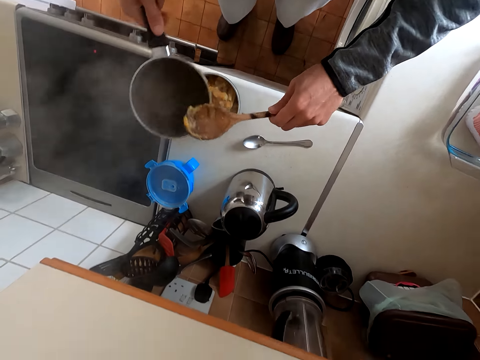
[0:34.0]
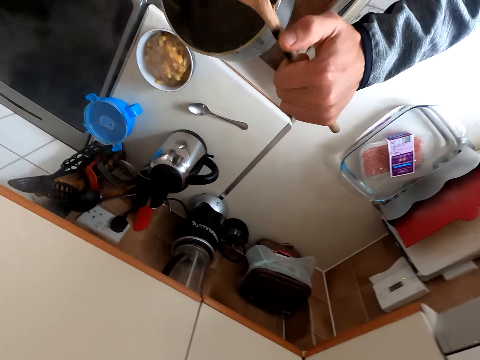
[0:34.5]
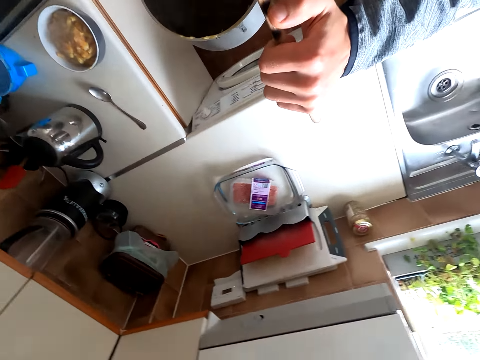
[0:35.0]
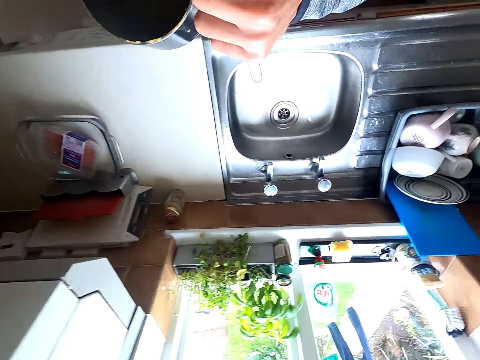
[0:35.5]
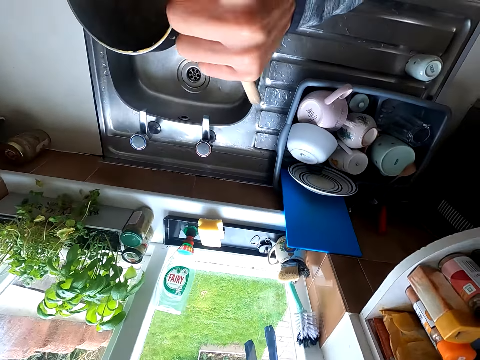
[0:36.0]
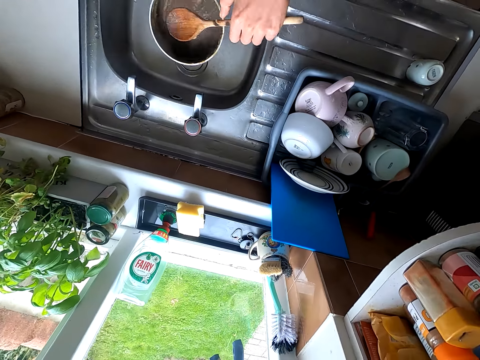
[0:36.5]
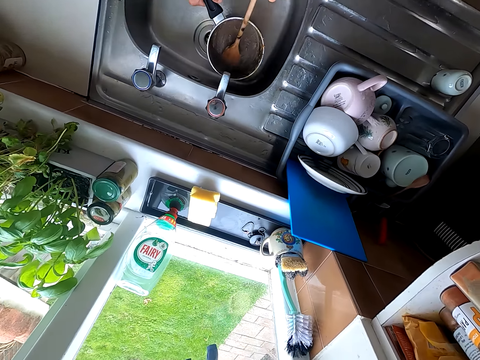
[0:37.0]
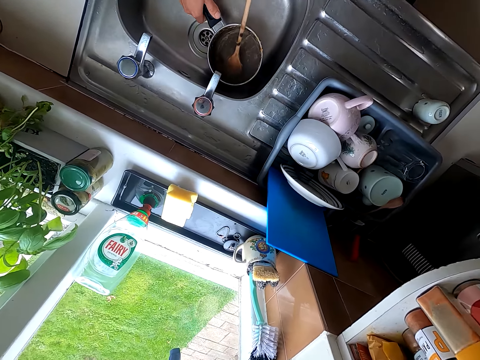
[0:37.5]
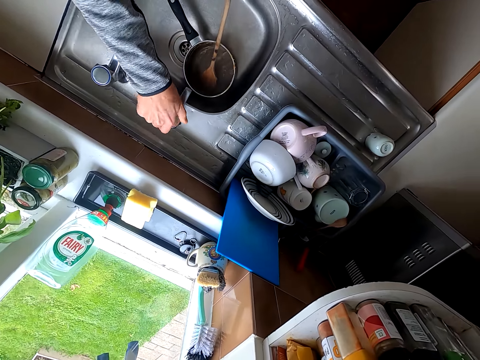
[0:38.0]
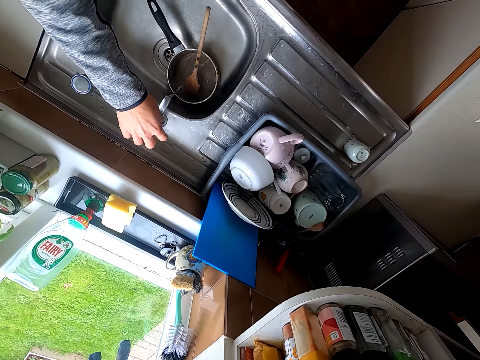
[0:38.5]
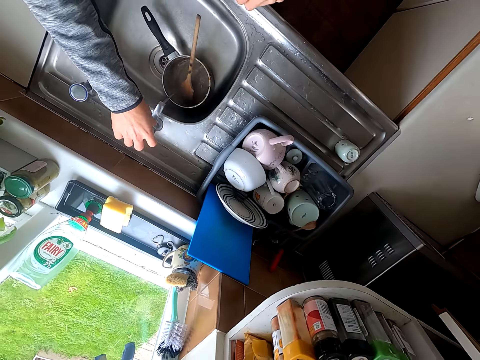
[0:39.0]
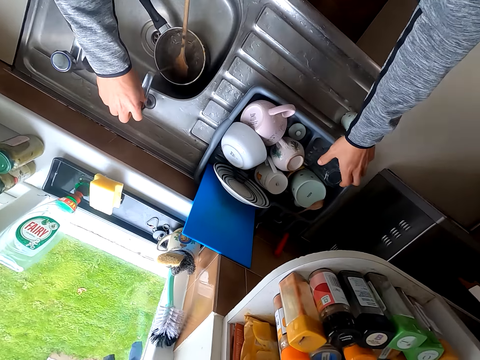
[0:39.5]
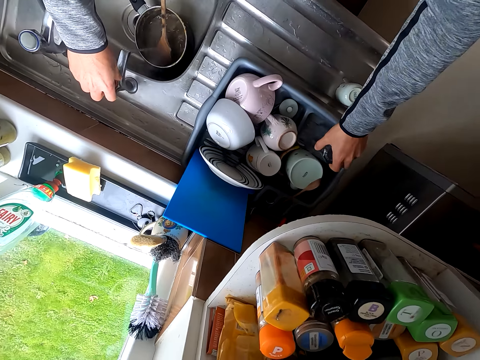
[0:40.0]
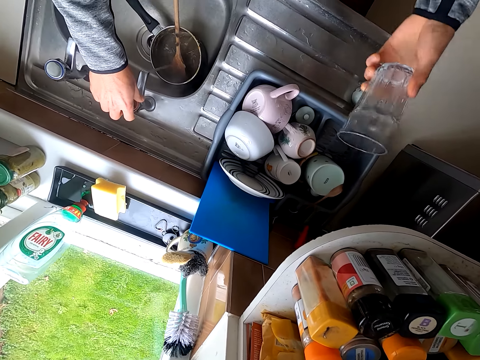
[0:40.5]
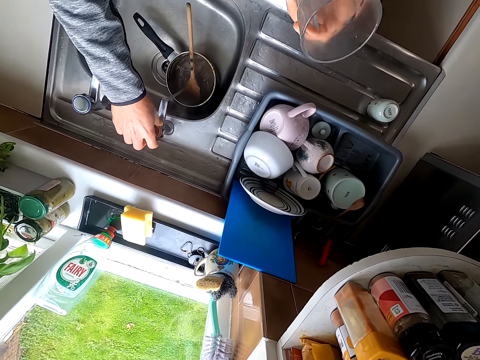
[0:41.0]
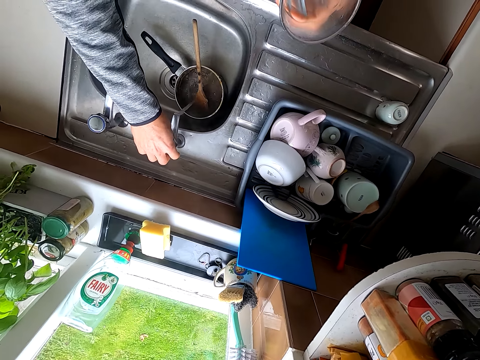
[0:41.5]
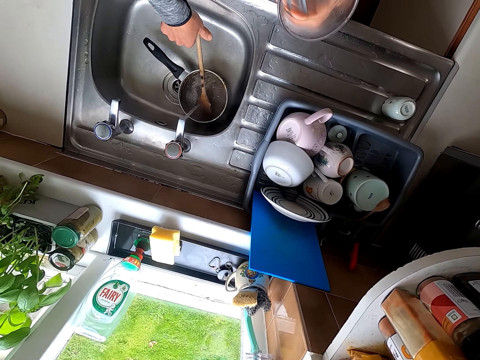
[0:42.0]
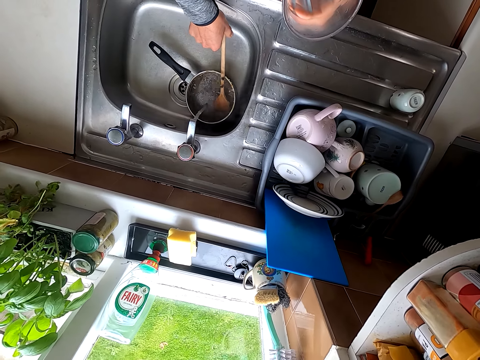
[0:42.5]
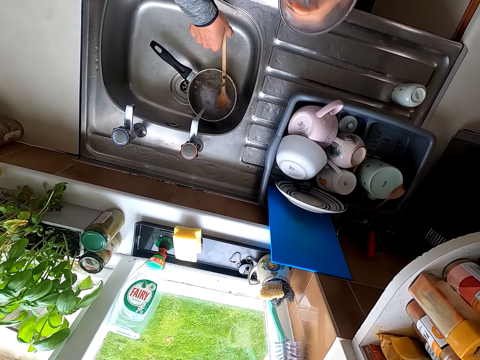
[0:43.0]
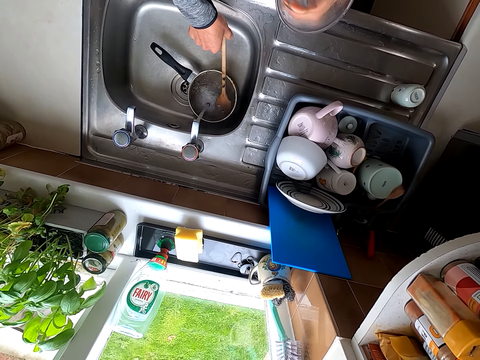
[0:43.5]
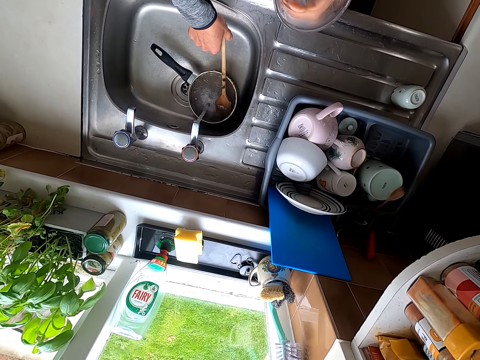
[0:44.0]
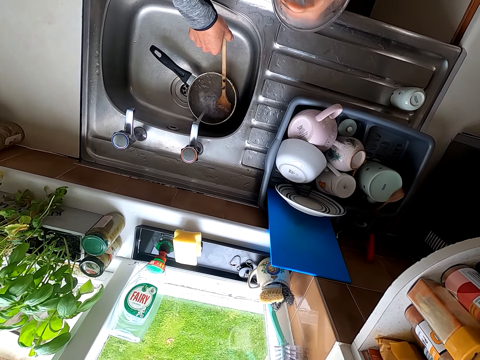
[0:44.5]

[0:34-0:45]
The camera wearer hits a bowl. They lift a spoon. They taste pasta on a wooden spoon. They put a cooking pot in the sink. They put the spoon in the cooking pot. They open the tap. They fill water in the cooking pot. They pick a glass on a tray. They touch the wooden spoon. They hold the wooden spoon.

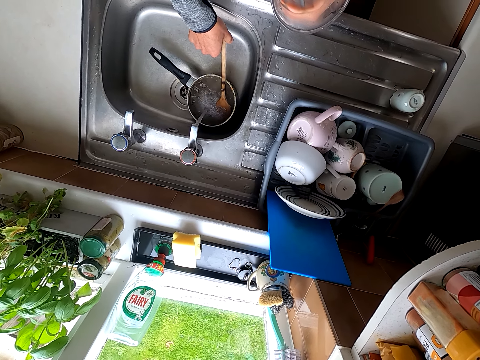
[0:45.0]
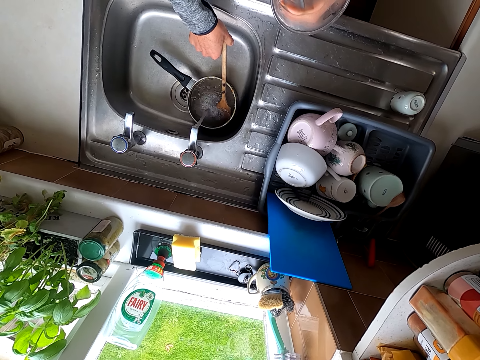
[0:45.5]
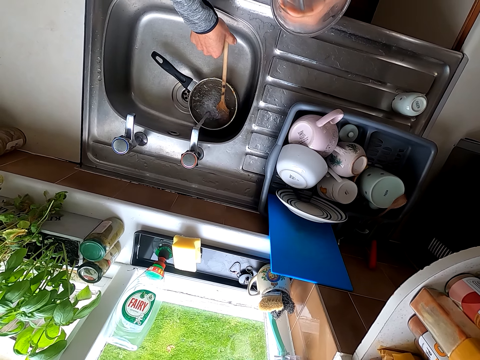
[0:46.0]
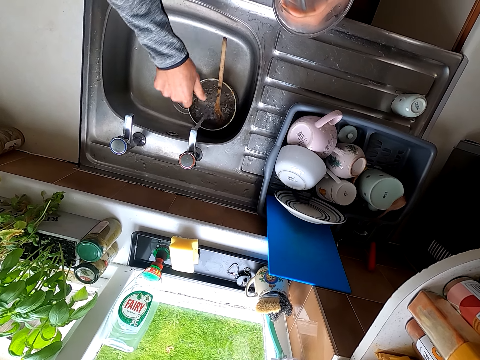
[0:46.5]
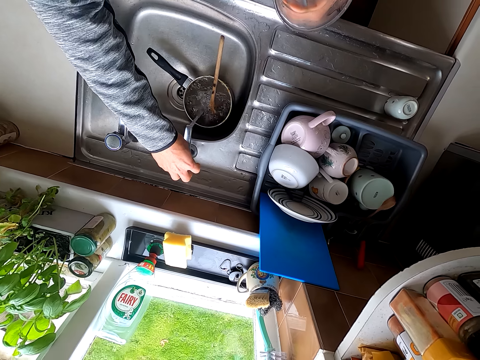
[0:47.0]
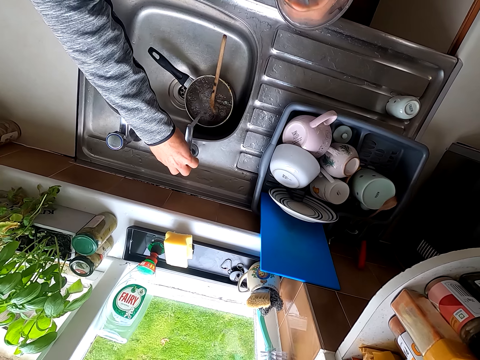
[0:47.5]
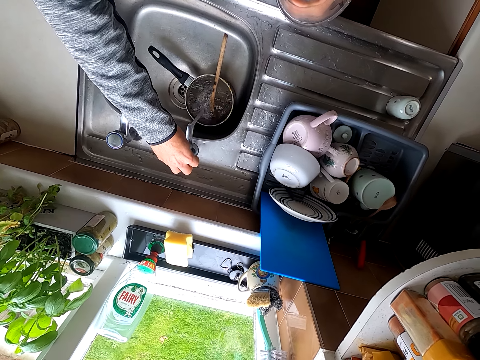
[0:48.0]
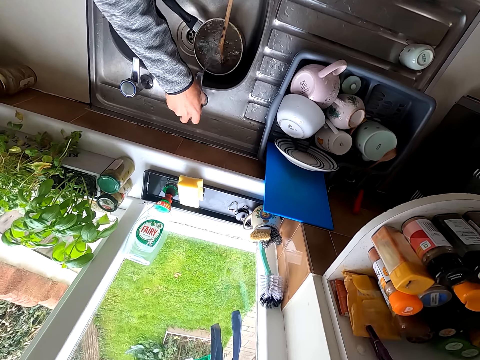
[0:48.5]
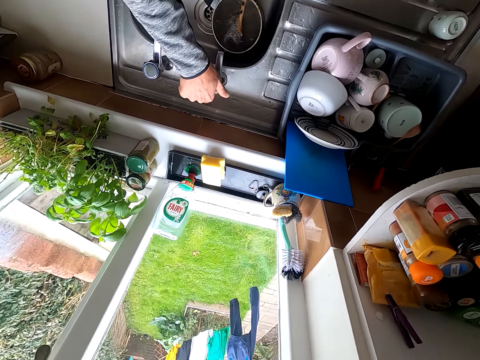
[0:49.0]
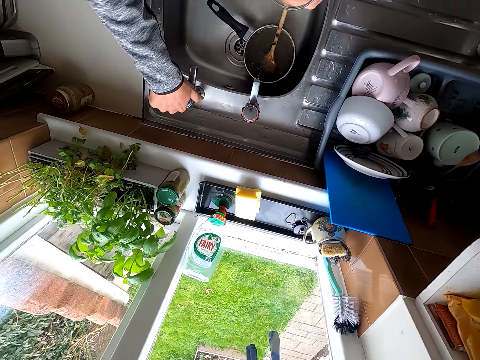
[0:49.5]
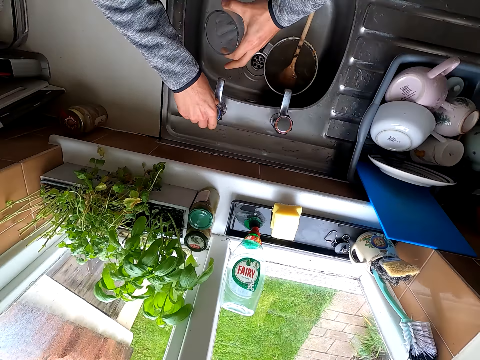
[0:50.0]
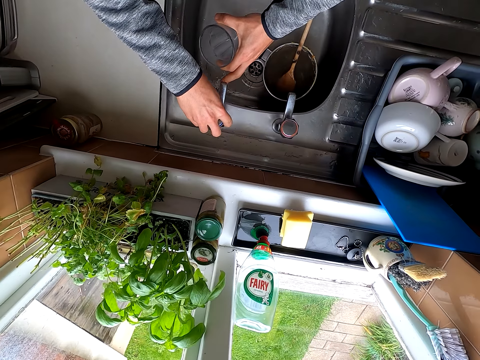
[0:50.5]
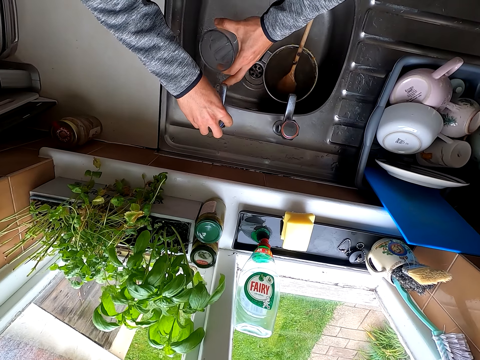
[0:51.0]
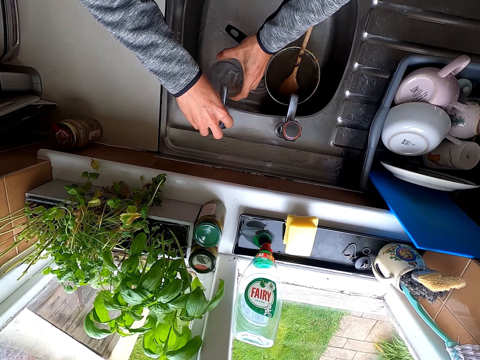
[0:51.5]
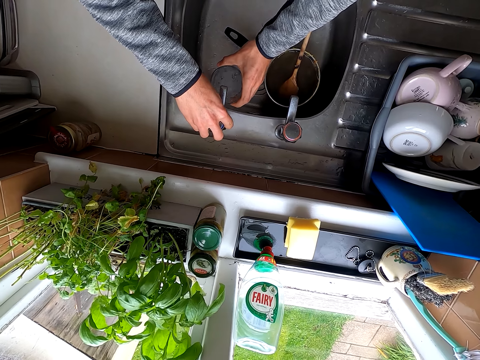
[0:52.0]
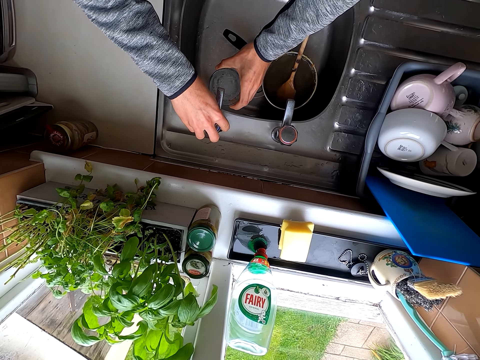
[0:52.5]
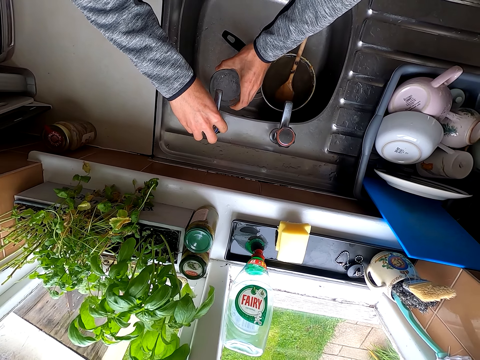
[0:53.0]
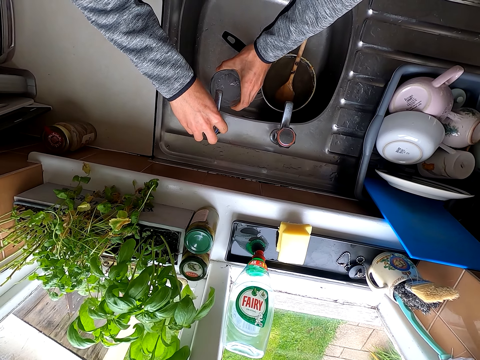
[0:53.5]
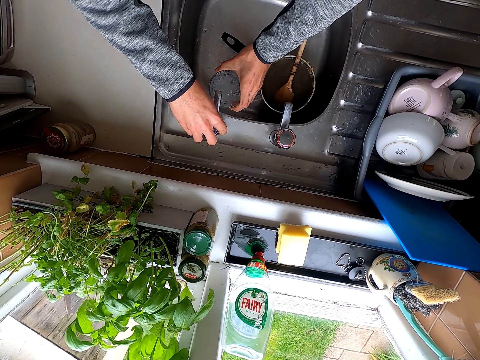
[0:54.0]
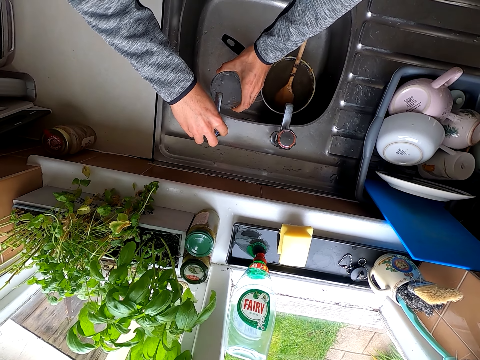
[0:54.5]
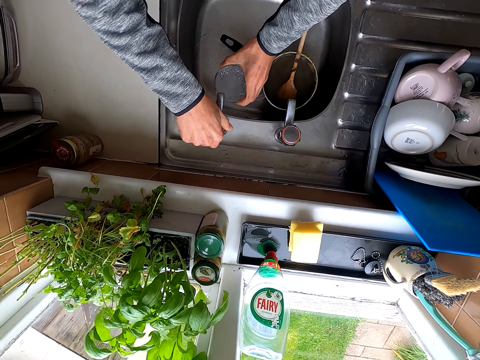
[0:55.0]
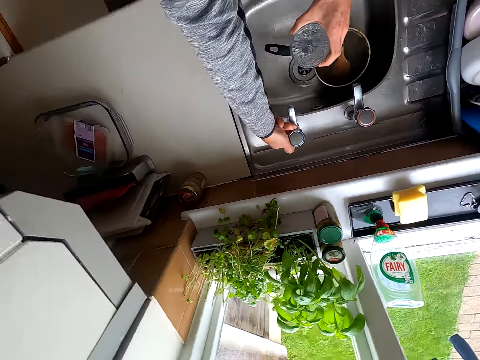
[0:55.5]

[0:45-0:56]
The camera wearer closes the tap. They open the tap. They fill a glass with water. They close the tap.

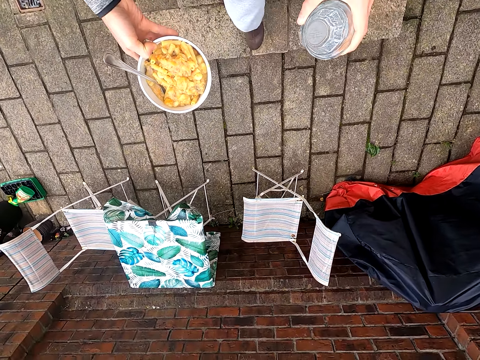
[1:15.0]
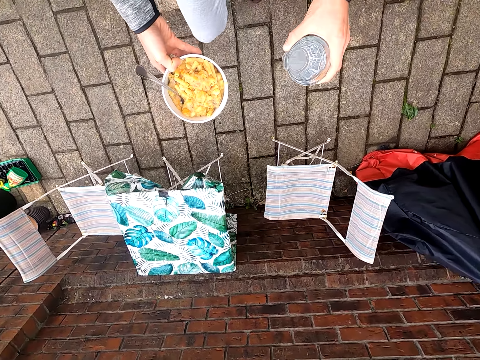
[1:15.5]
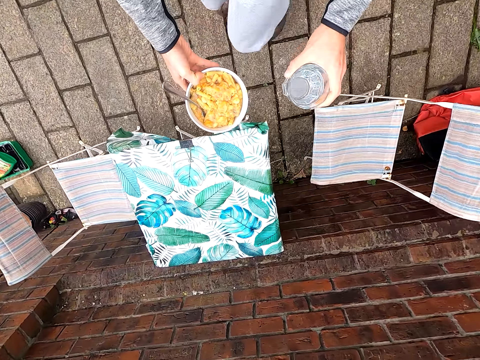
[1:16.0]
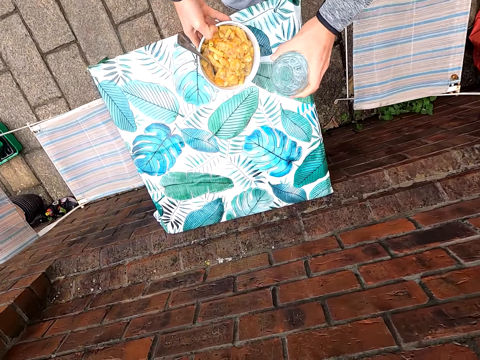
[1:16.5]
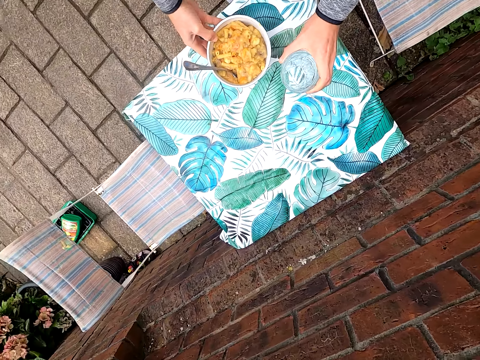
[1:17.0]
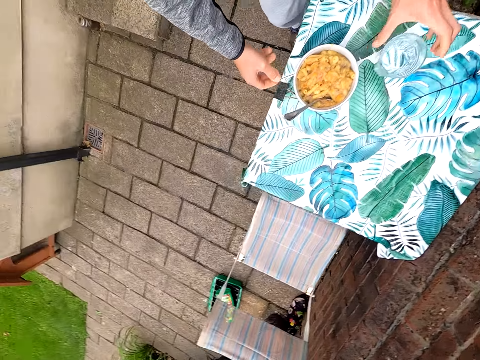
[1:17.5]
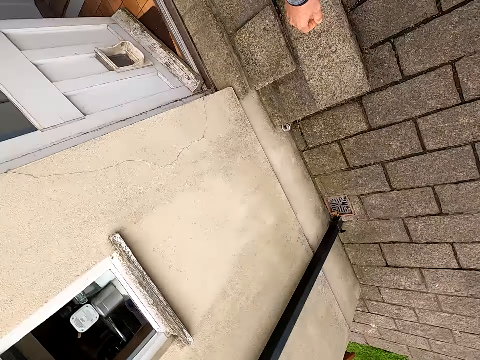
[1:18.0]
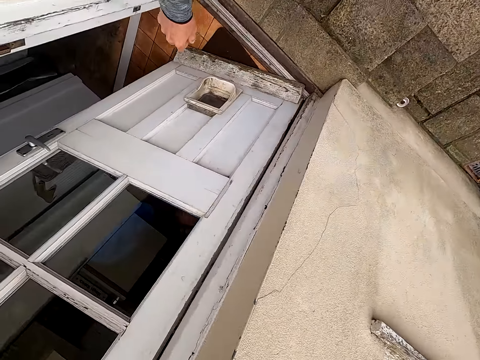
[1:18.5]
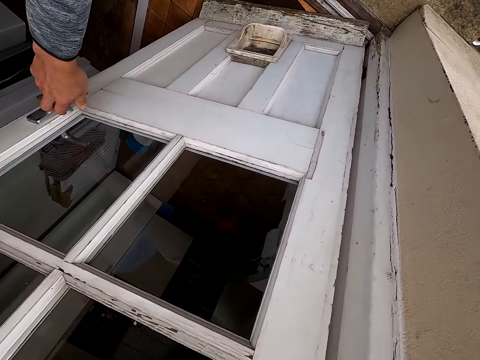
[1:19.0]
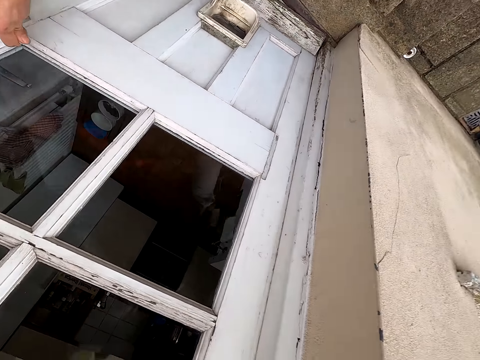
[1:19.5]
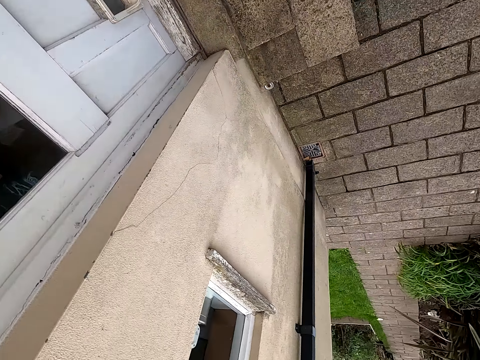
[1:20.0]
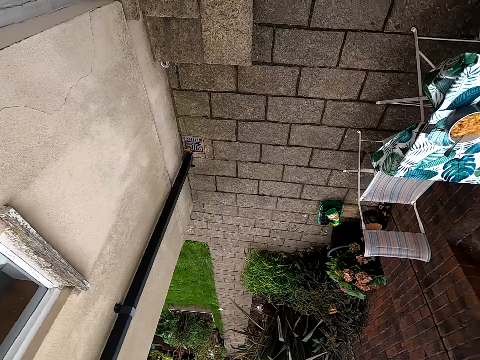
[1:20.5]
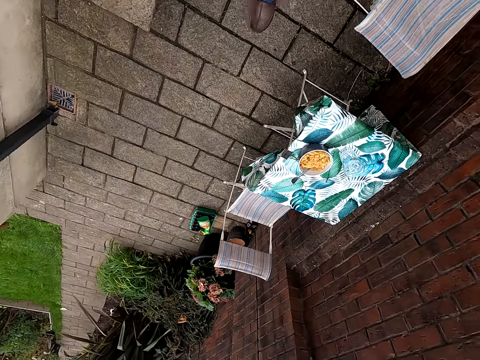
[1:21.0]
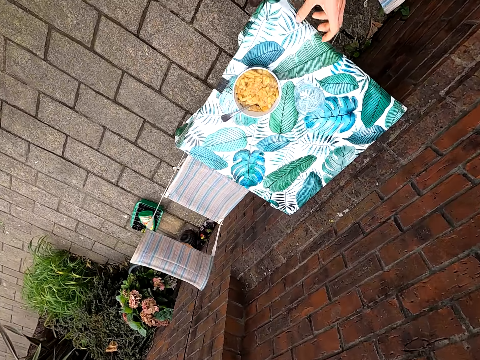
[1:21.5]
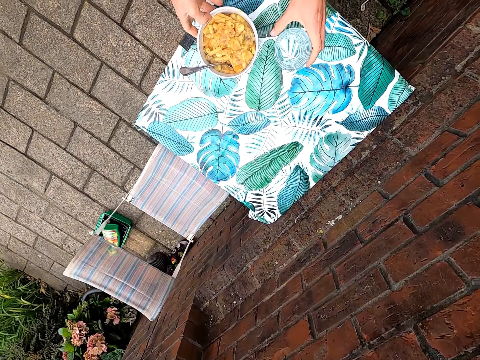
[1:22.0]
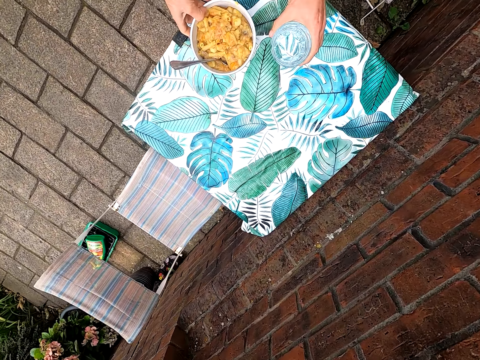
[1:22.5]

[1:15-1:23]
The camera wearer puts a plate of pasta on a table. They put a glass of water on the table. They walk around. They close a door. They walk around. They pick the plate of pasta on the table. They pick the glass of water on the table.
